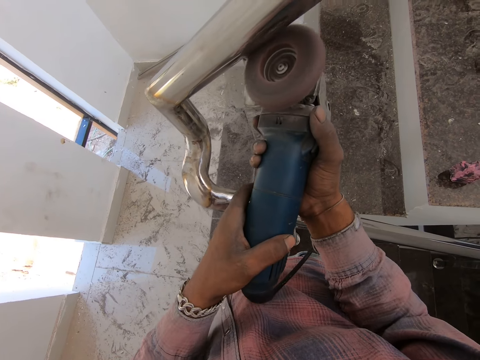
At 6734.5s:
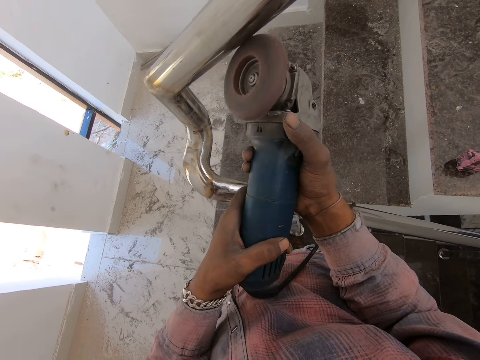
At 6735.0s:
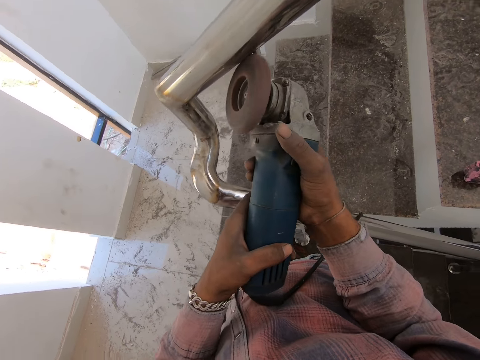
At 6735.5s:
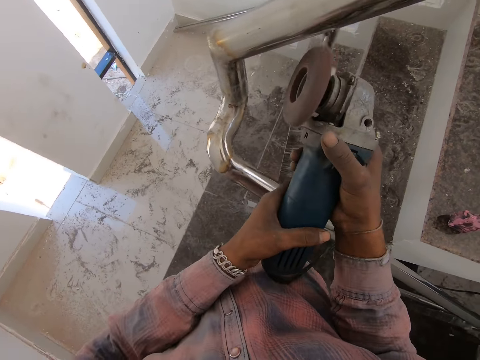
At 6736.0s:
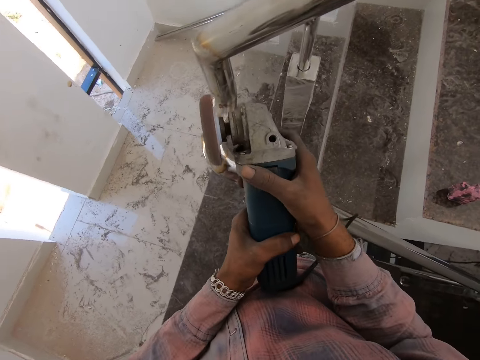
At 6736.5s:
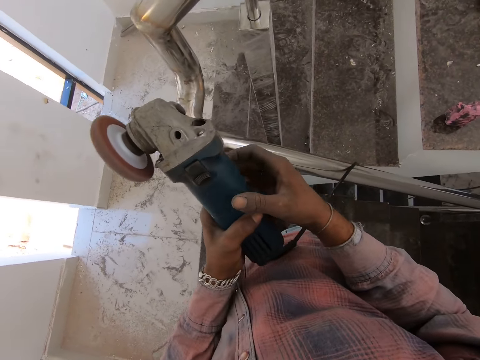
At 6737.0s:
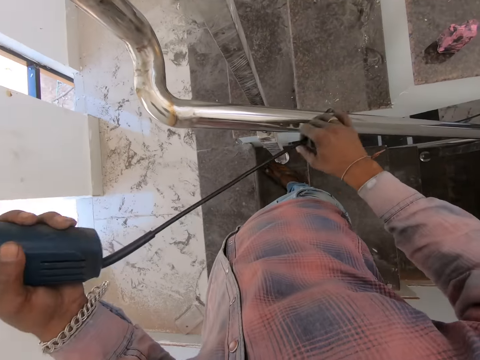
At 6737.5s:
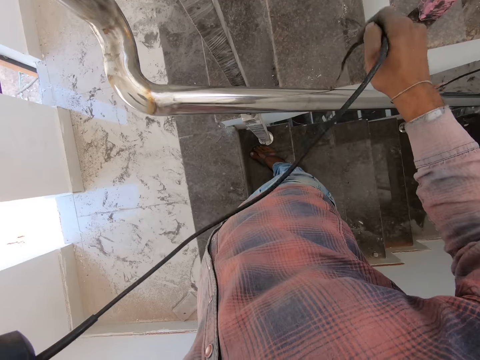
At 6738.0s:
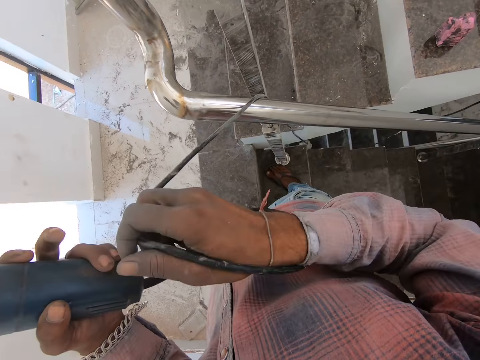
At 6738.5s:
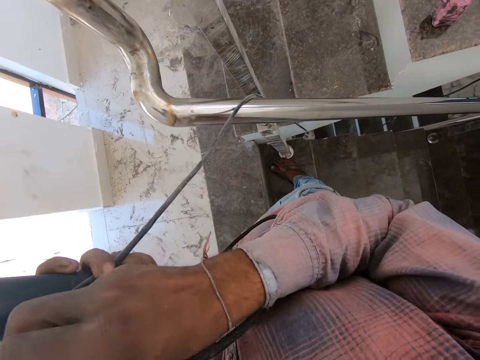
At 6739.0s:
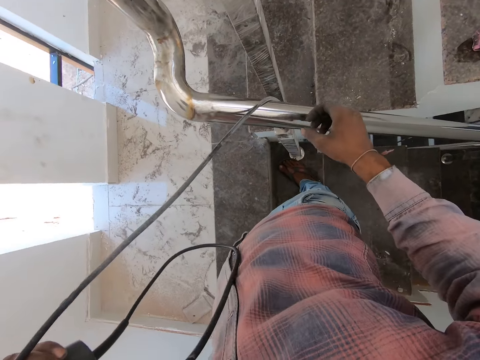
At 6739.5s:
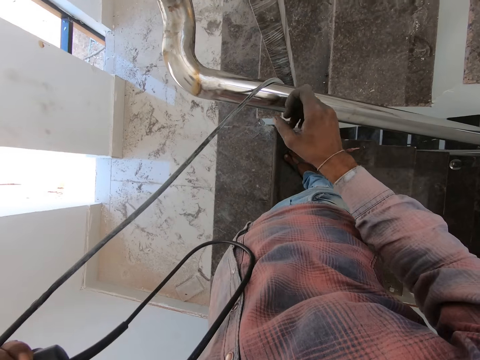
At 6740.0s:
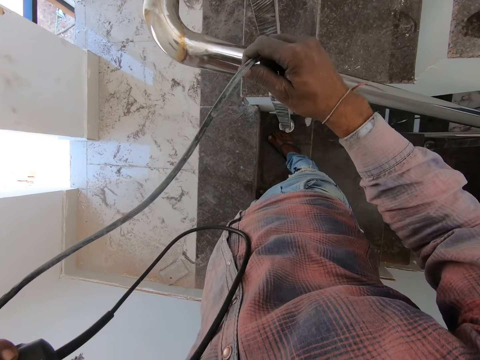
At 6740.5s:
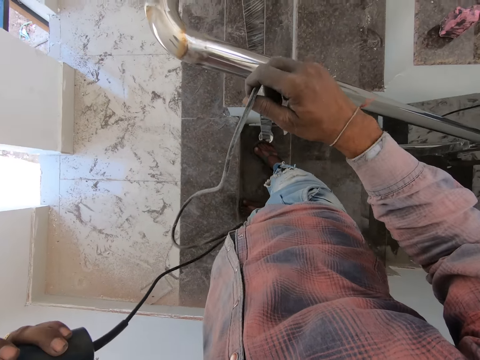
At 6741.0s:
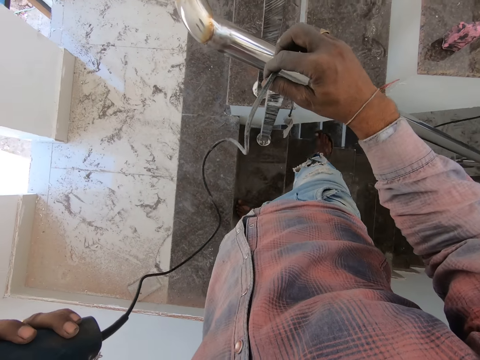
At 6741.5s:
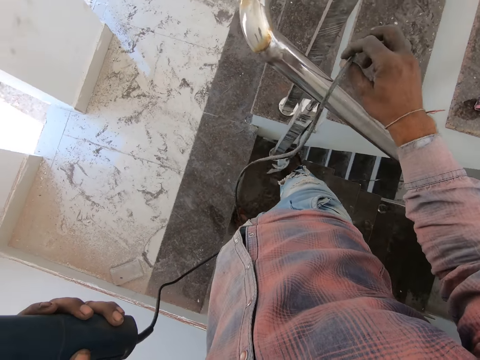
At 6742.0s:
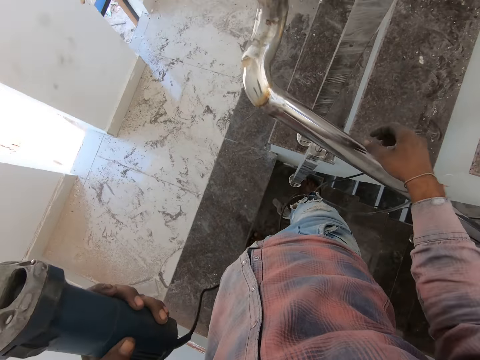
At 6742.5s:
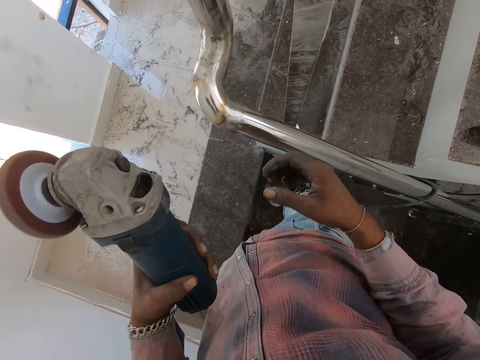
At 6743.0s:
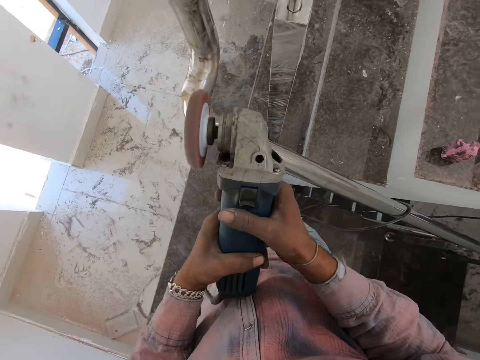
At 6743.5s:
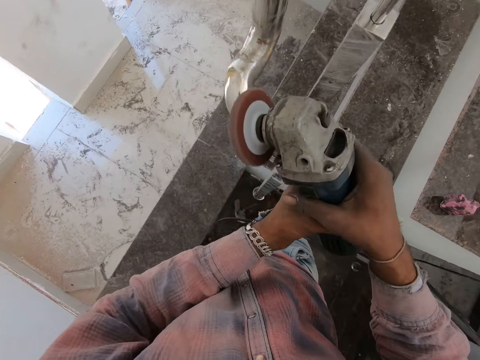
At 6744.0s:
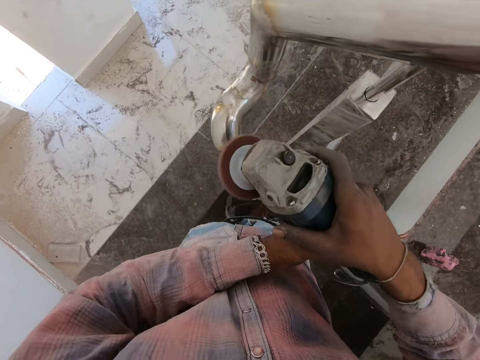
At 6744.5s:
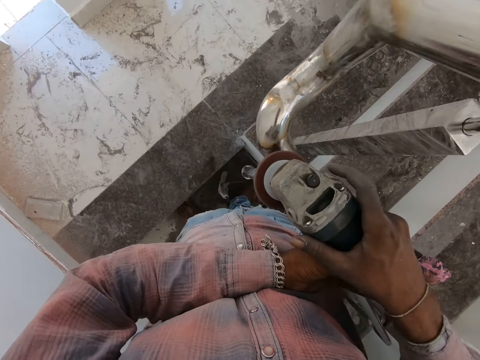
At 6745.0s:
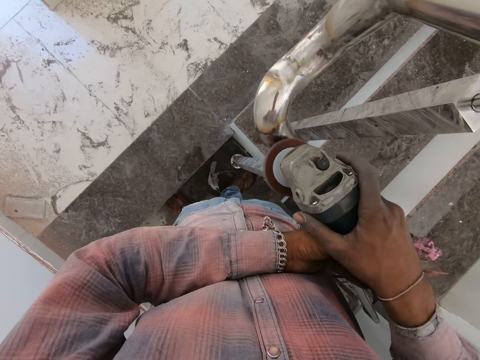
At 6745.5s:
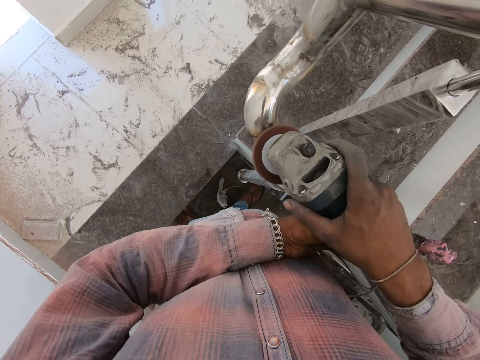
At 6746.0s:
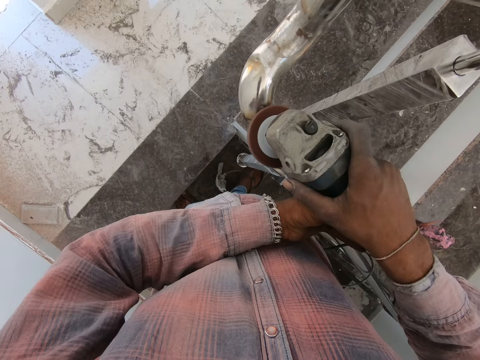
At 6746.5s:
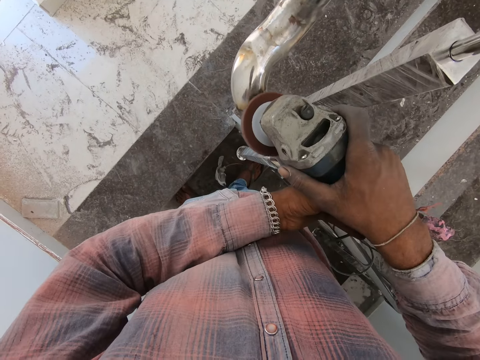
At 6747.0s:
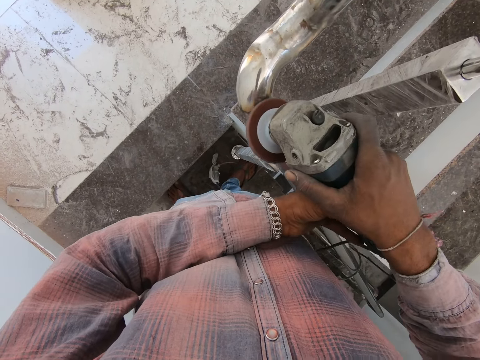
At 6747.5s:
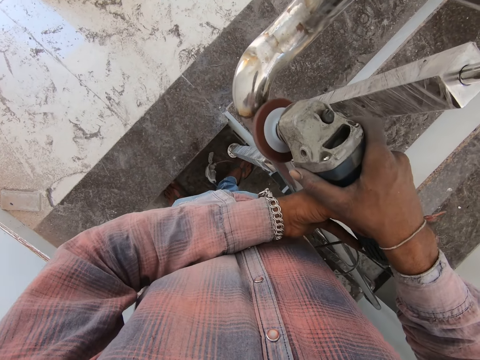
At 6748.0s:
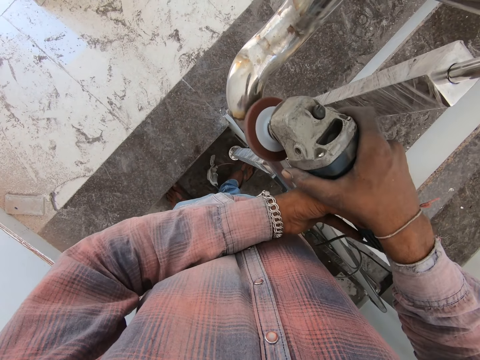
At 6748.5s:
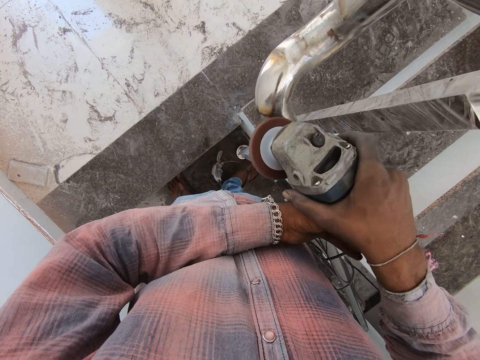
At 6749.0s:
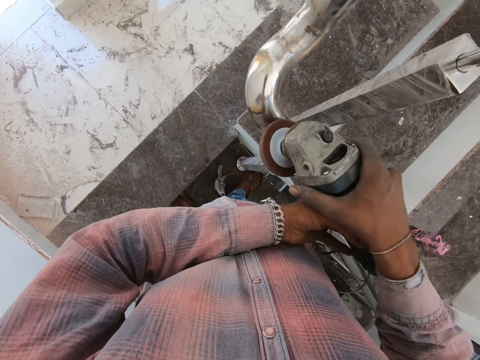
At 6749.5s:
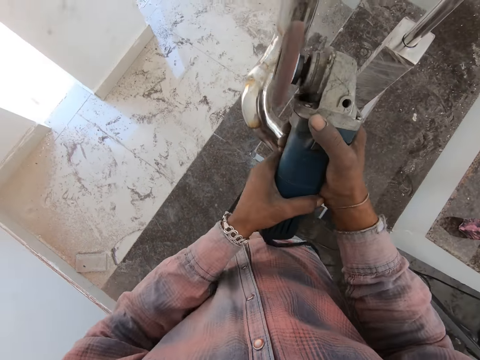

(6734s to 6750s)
The camera wearer removes the angle grinder from the steel. They pull the cable. They pull on the machine. They polish the steel with the angle grinder.

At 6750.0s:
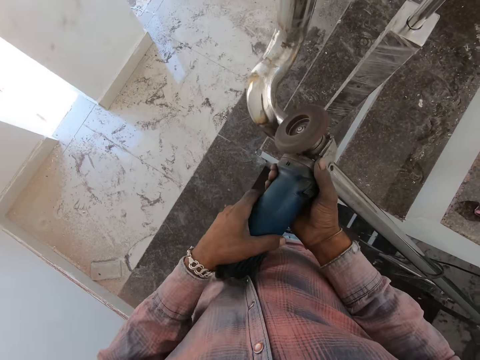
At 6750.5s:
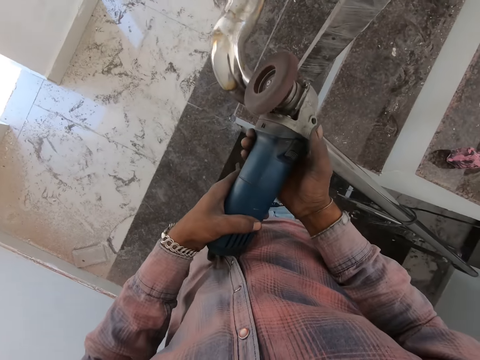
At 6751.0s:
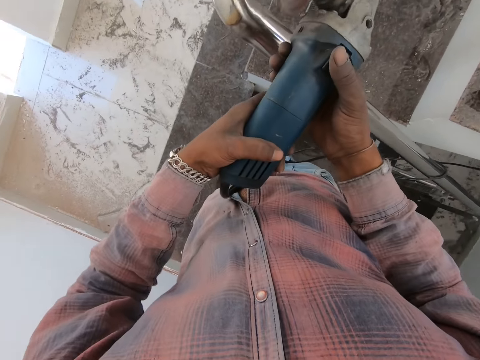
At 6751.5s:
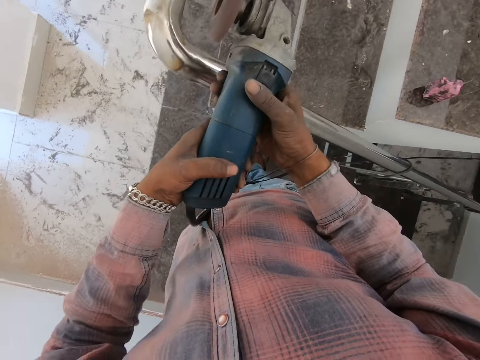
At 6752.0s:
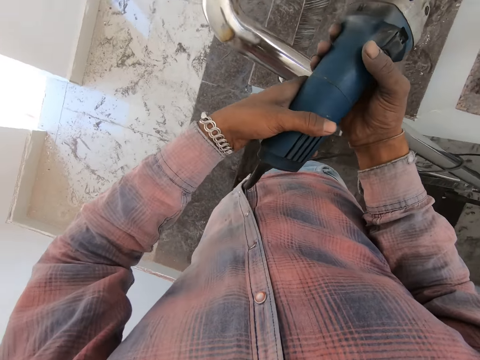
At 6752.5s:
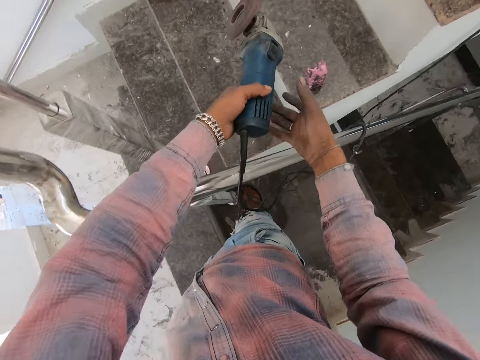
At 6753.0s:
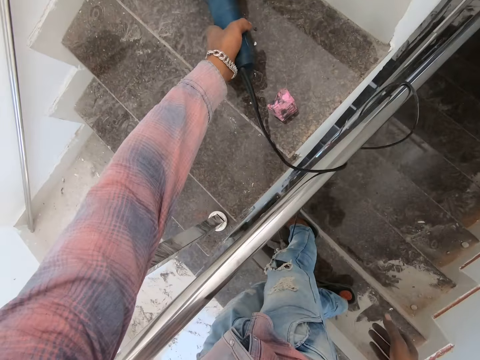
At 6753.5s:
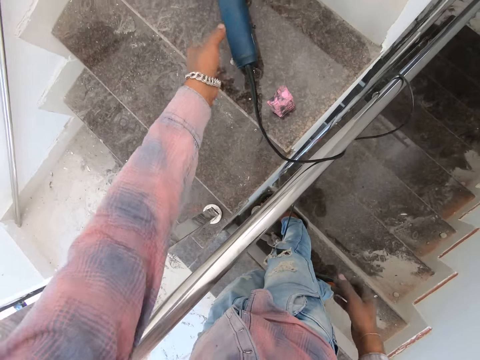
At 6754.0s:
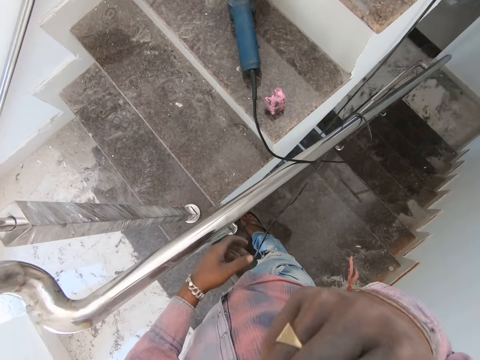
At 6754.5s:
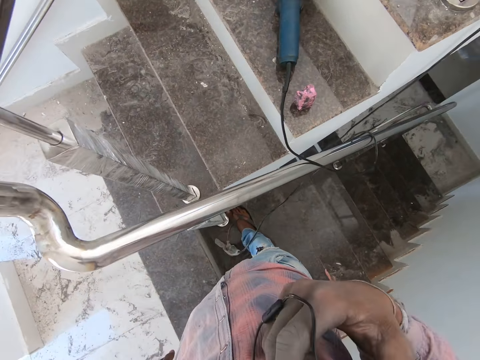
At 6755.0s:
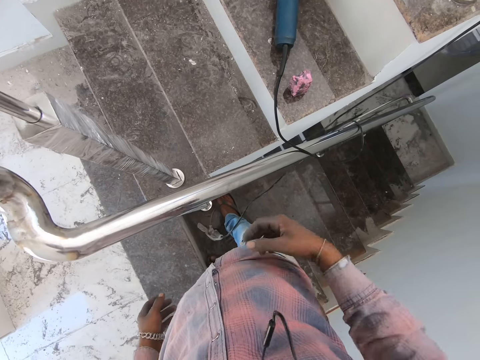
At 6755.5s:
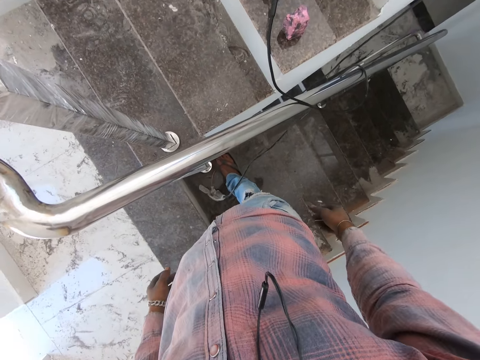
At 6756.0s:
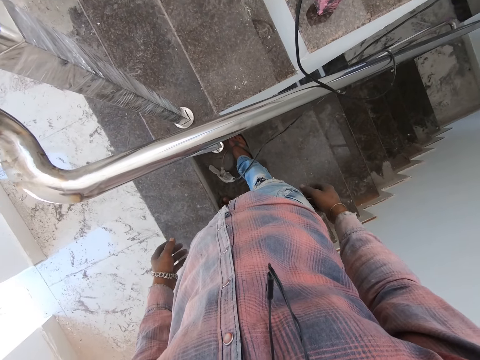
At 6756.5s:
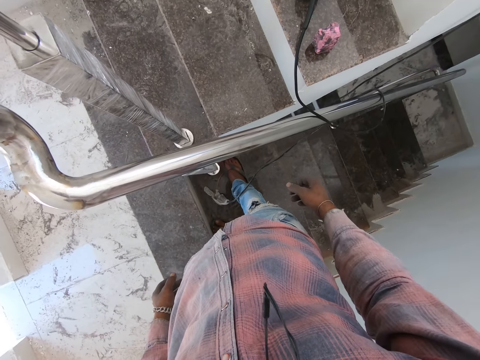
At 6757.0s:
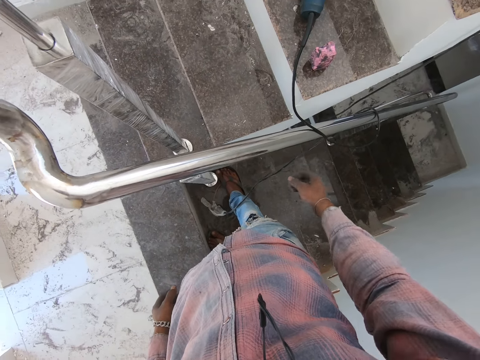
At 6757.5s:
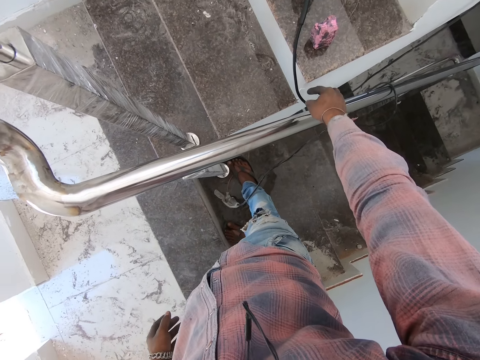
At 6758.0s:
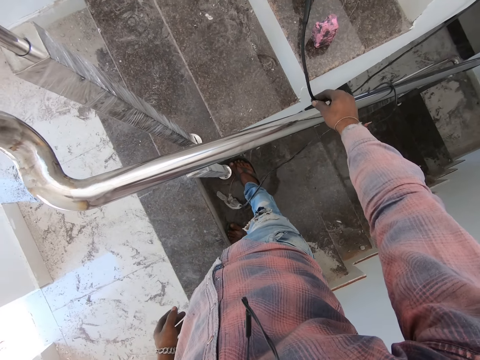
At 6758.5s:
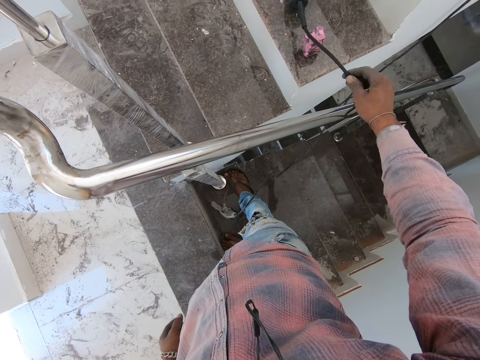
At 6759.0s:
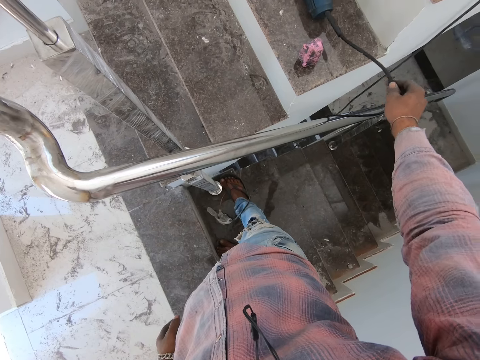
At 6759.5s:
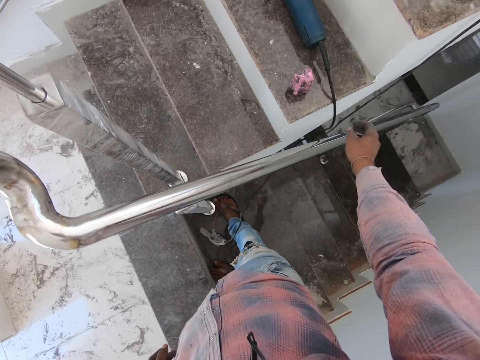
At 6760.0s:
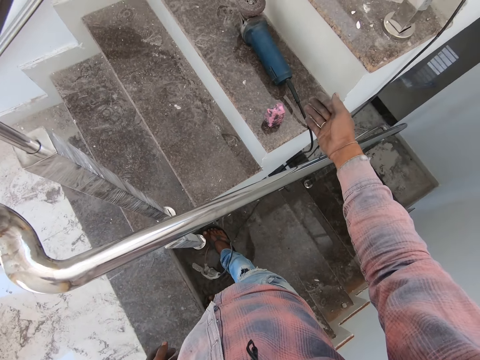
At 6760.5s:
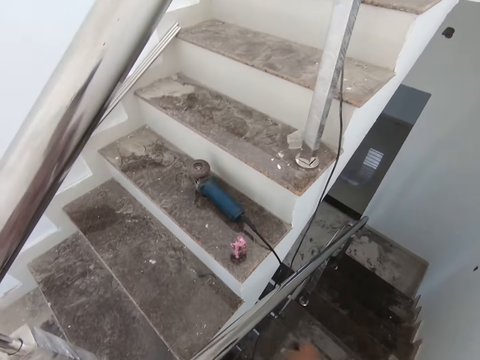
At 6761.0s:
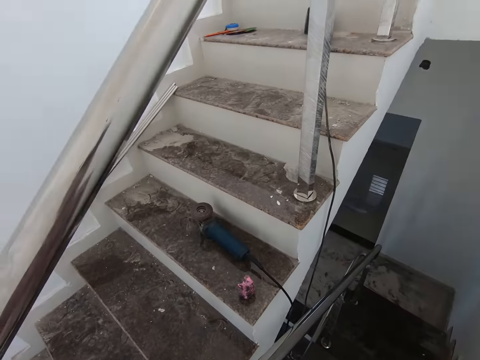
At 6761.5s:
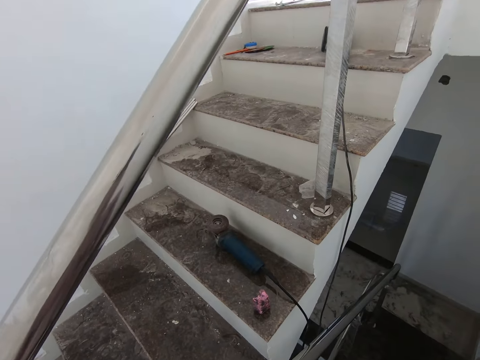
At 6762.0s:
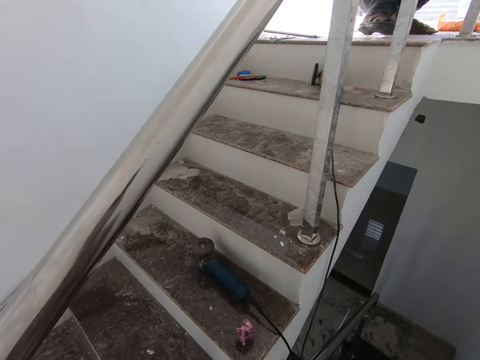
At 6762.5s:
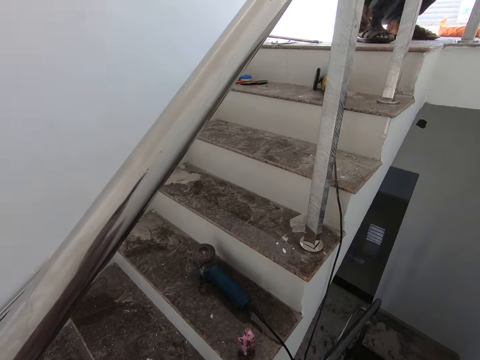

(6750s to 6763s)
The camera wearer removes the angle grinder from the steel. They put the angle grinder down. They touch the camera. They adjust the machine wire. They point at the angle grinder.
